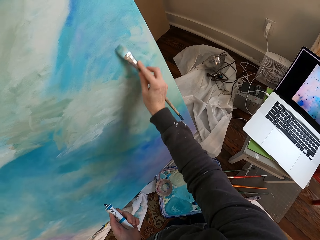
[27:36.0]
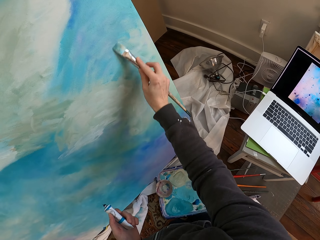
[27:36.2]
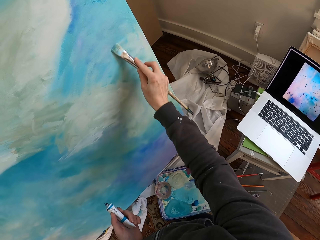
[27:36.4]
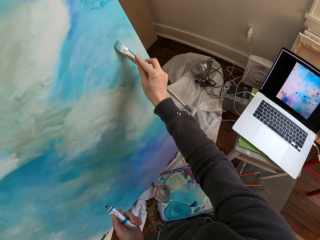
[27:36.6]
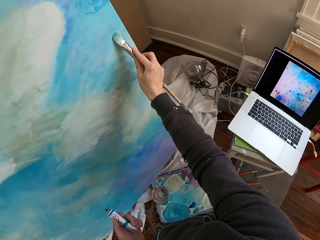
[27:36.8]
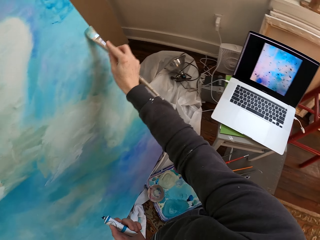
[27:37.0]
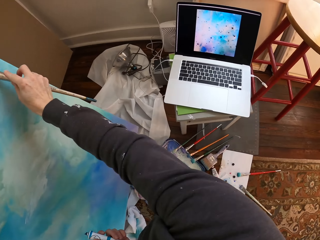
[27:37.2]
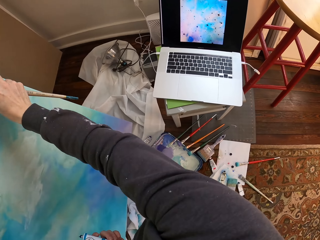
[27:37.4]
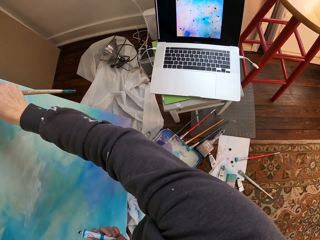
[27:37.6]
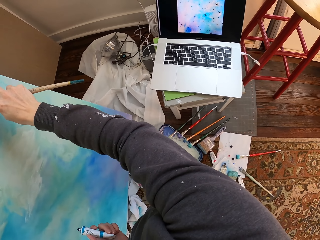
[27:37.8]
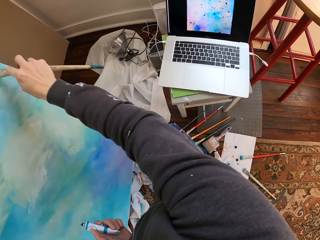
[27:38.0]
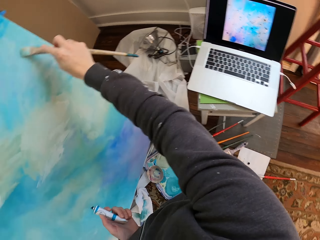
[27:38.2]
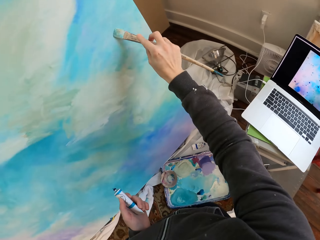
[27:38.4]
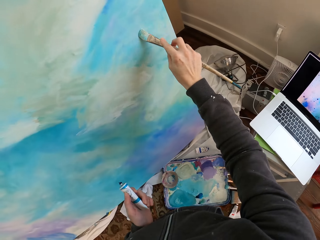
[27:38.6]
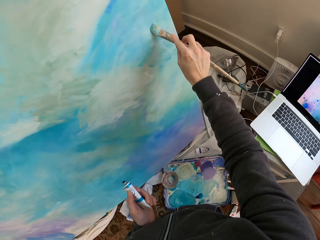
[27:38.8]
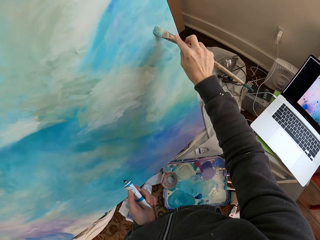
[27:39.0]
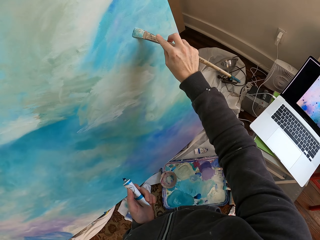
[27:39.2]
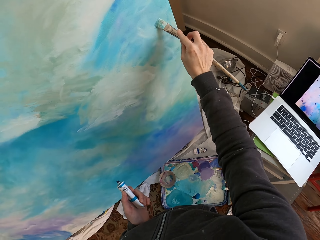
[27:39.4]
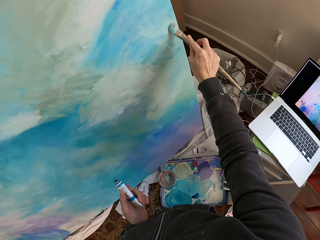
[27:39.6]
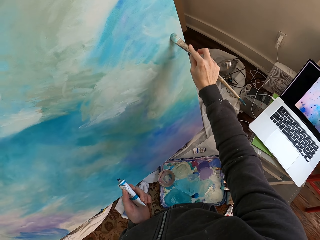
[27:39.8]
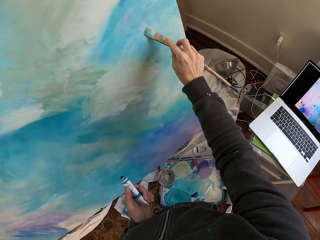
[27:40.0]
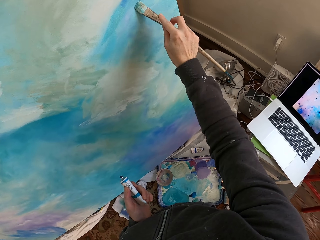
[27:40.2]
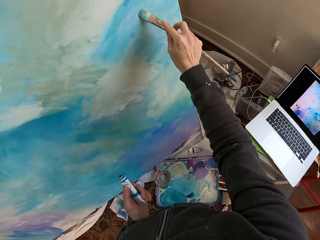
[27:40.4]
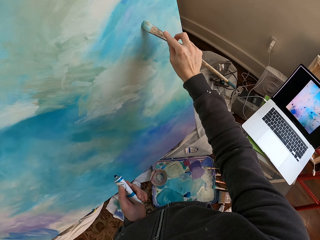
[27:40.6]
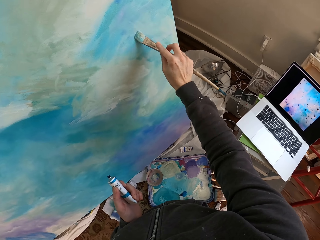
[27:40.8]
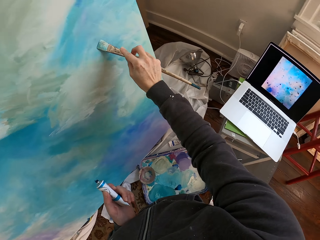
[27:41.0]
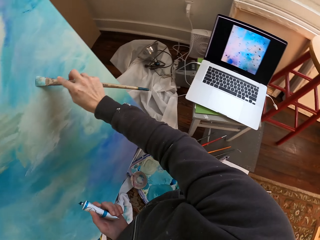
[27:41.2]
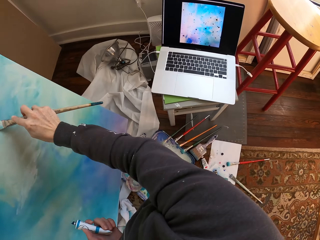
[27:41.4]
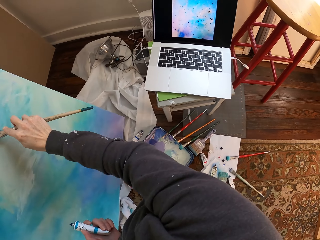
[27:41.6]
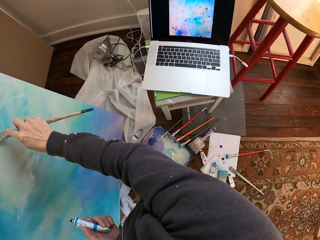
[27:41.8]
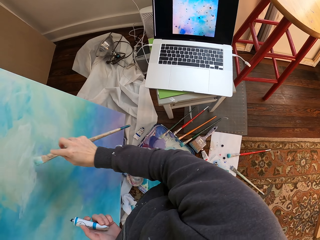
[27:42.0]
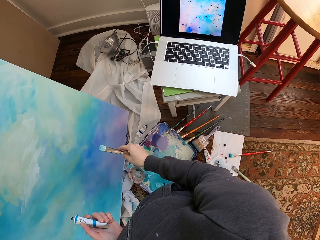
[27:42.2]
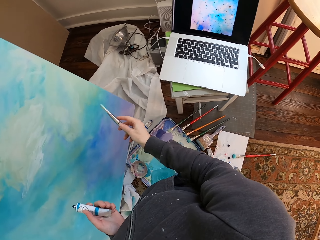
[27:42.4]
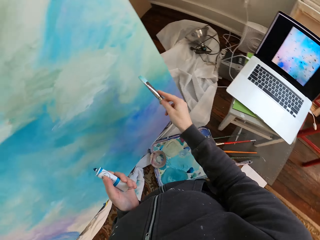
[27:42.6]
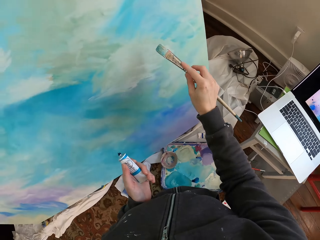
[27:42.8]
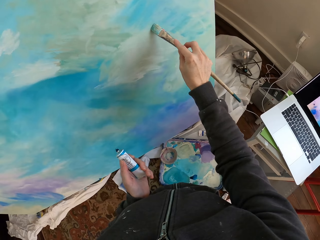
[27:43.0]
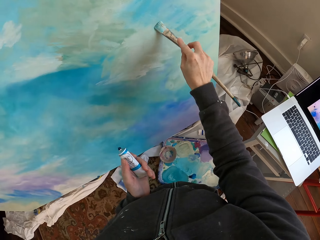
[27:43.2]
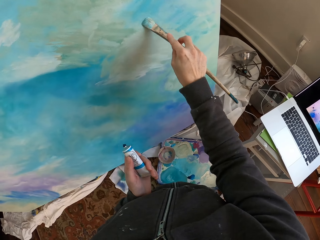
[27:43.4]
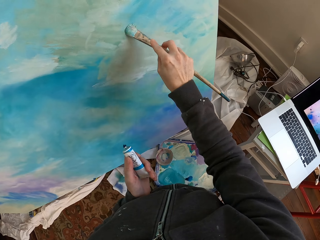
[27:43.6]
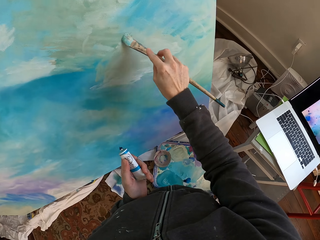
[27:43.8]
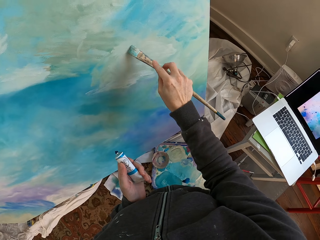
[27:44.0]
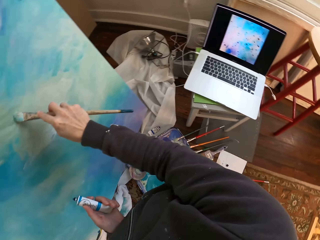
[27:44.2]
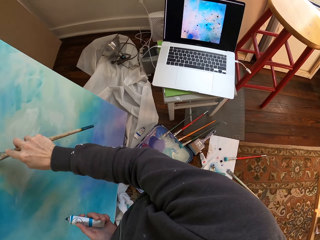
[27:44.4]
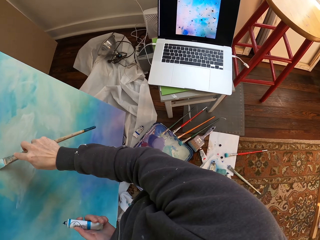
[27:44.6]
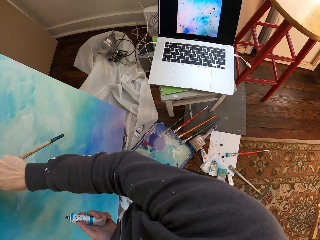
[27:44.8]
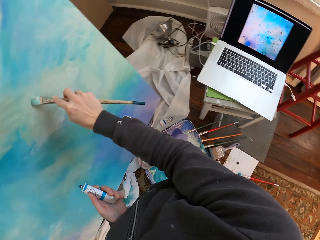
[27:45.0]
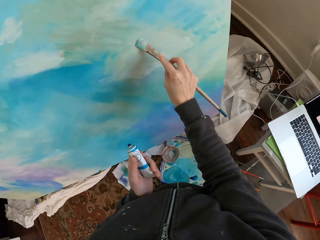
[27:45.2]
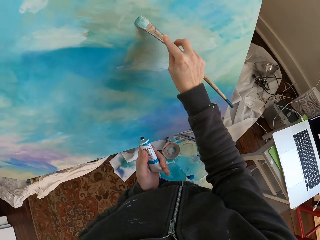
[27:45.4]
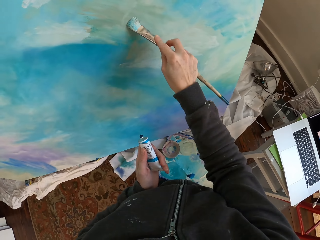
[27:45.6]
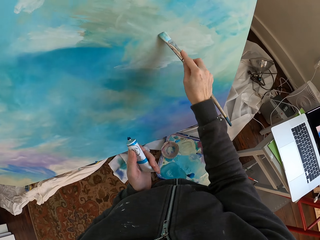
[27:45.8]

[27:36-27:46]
The camera wearer paints.

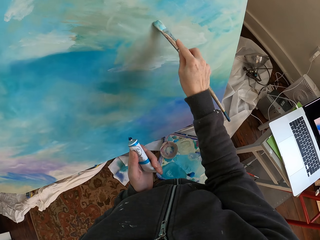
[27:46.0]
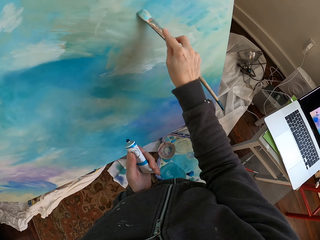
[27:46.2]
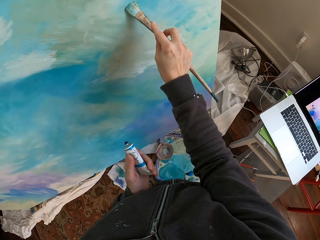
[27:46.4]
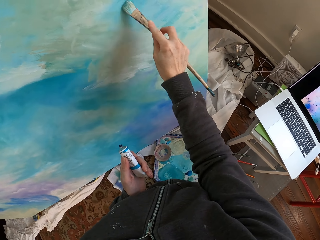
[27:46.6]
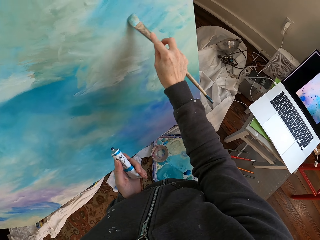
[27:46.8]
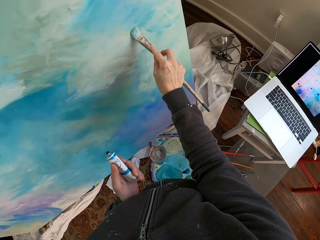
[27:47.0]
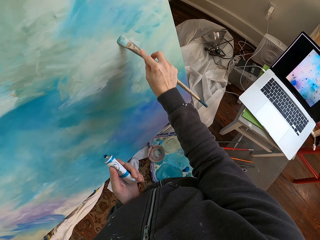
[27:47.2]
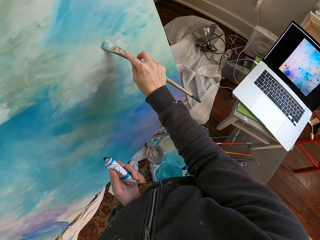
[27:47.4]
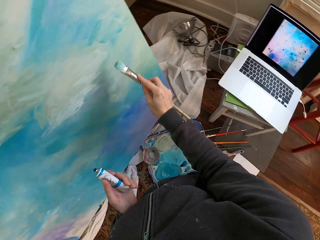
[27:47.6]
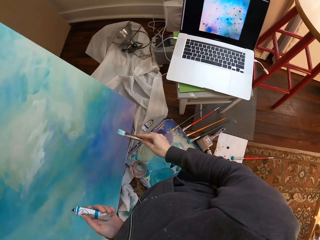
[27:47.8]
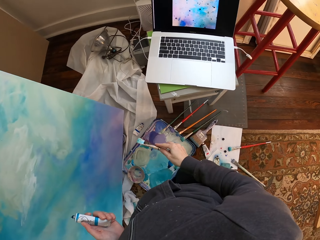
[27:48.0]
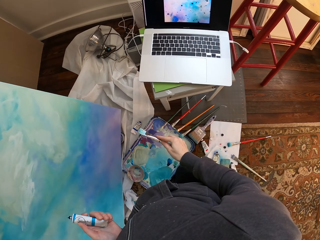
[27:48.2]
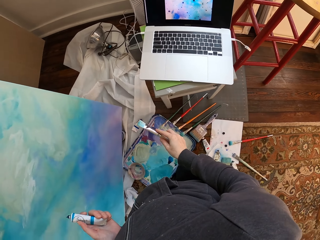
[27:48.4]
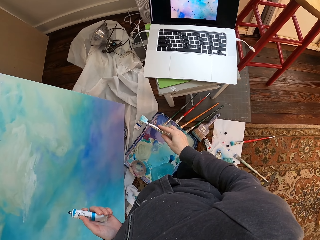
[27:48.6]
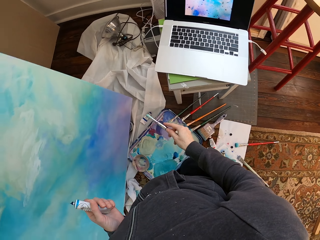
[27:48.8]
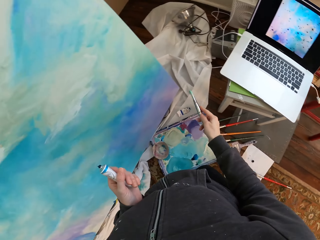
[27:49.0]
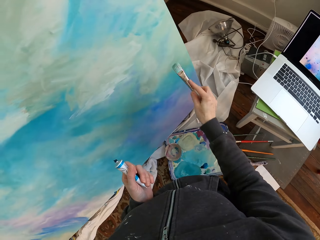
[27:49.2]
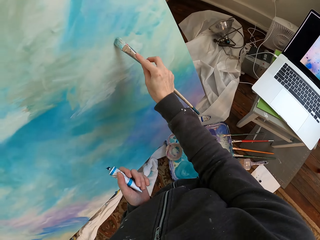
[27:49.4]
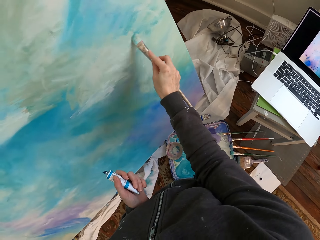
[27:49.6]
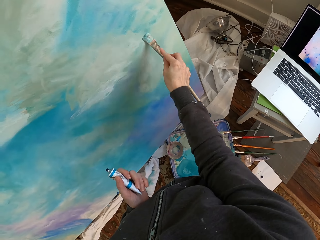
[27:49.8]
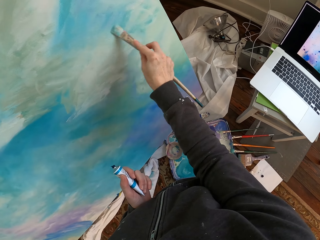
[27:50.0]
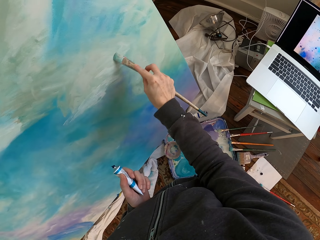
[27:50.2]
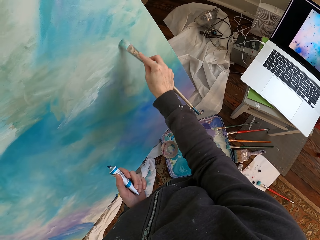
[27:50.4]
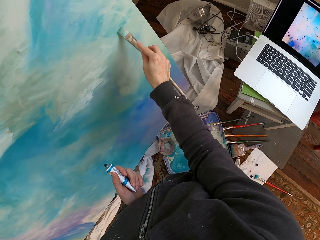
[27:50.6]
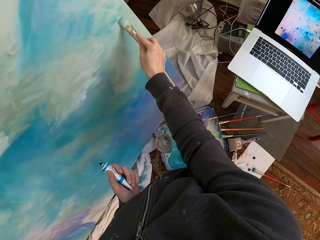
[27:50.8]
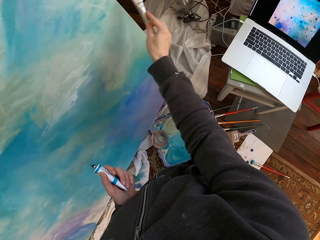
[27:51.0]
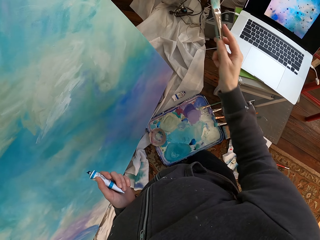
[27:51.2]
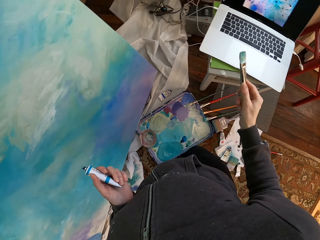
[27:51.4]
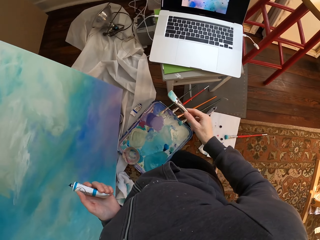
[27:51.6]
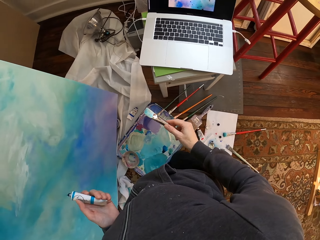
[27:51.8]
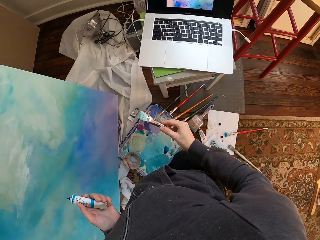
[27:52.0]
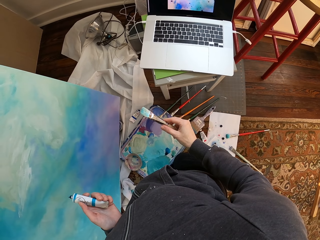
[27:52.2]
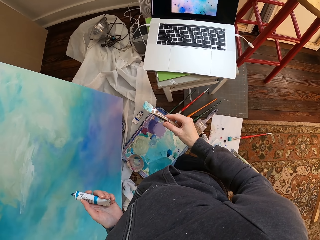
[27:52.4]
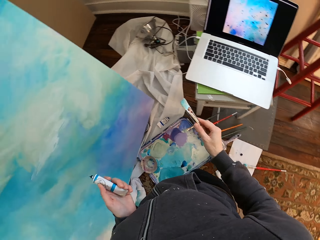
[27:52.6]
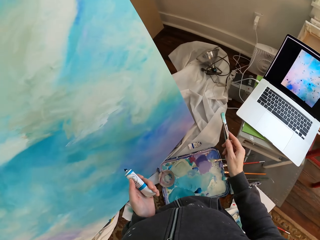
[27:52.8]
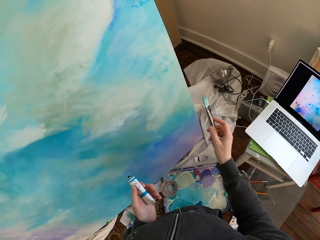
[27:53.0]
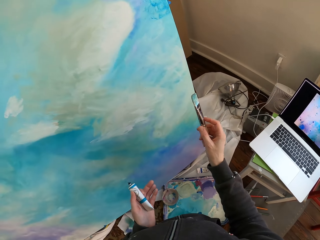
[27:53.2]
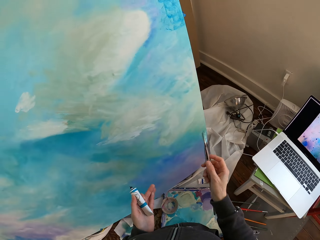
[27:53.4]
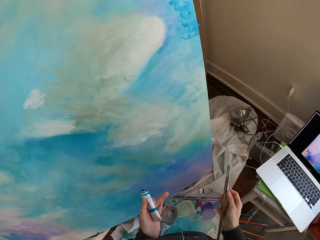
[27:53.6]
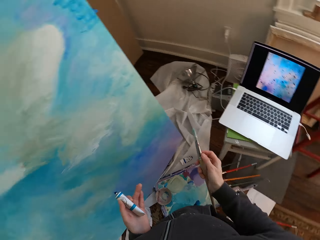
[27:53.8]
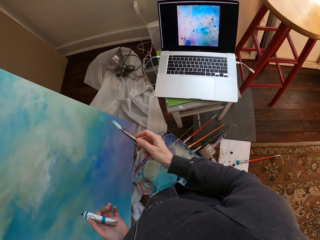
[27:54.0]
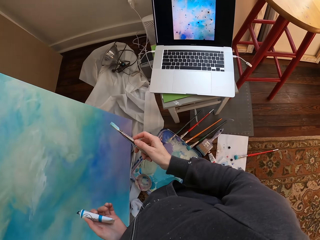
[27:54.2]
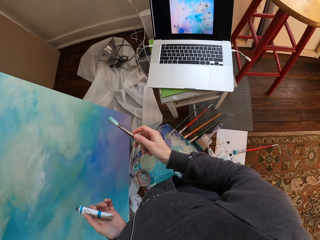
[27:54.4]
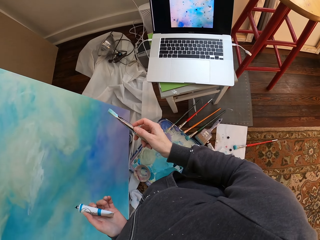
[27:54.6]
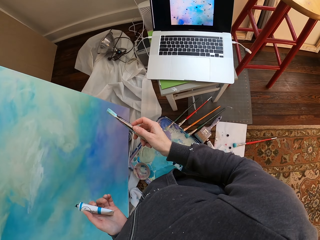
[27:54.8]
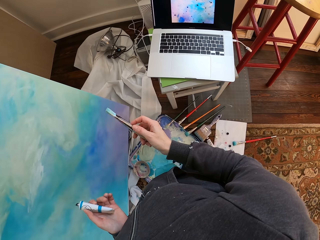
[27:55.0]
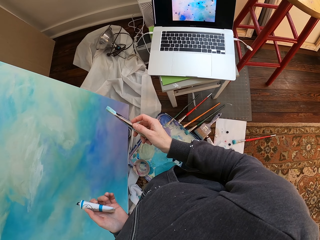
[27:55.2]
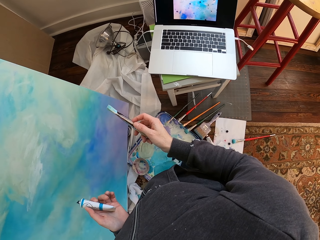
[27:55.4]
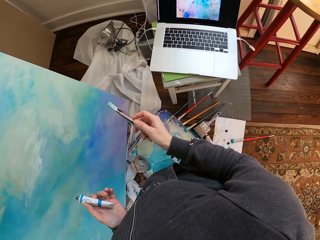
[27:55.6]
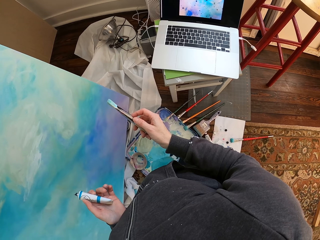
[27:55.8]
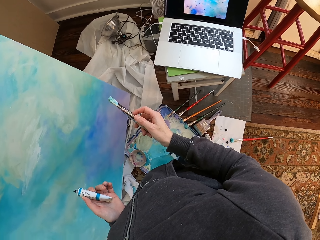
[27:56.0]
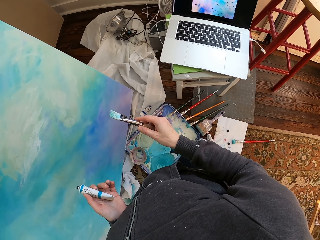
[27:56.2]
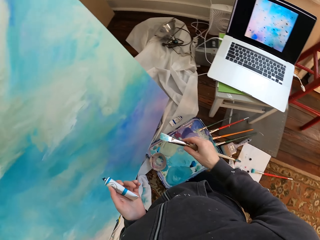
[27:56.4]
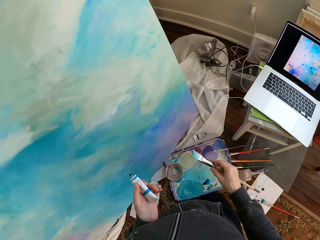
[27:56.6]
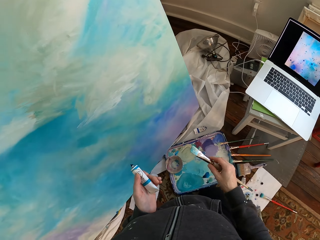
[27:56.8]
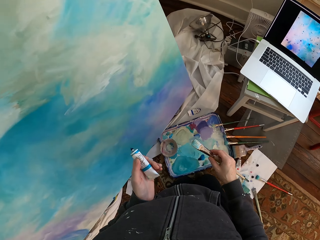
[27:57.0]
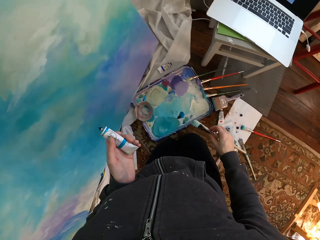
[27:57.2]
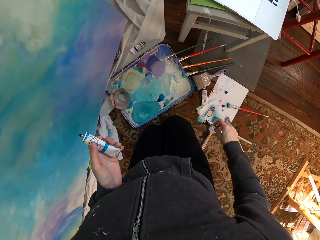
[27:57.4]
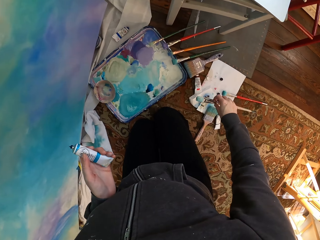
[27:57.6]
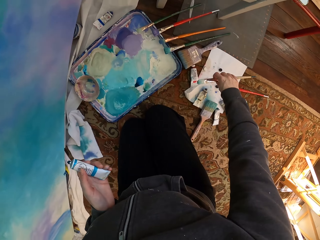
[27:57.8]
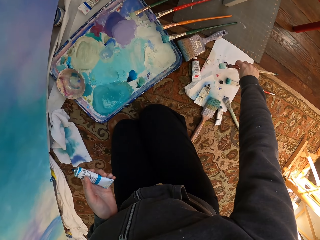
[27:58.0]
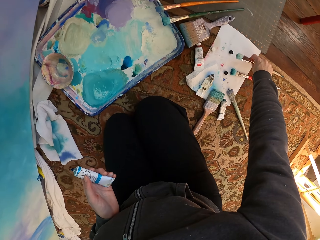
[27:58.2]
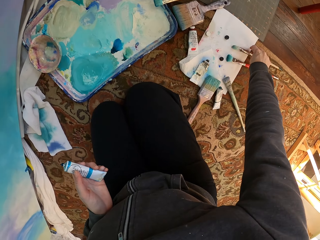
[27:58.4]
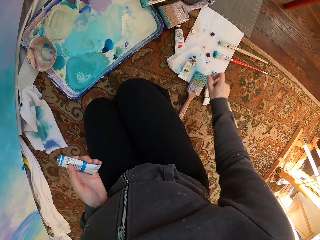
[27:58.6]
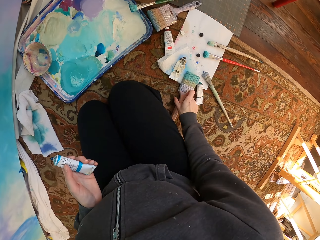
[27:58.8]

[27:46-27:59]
The camera wearer looks at a painting. They paint. They look at a laptop. They hold a brush. They look at the painting. They stop painting.
